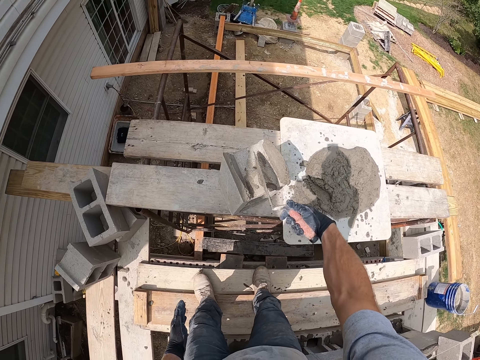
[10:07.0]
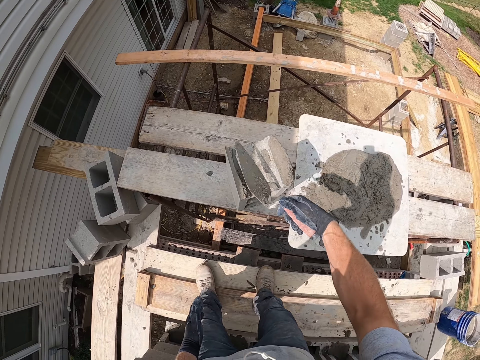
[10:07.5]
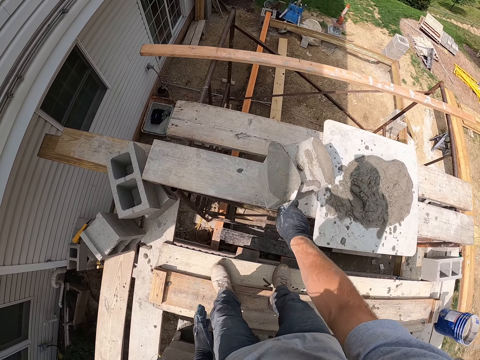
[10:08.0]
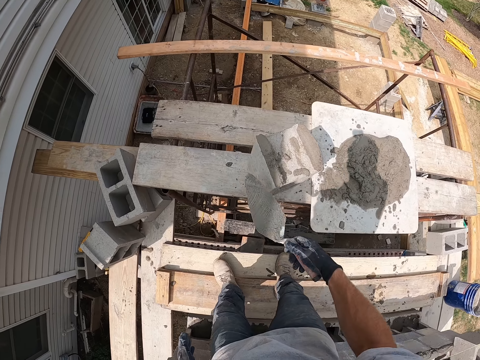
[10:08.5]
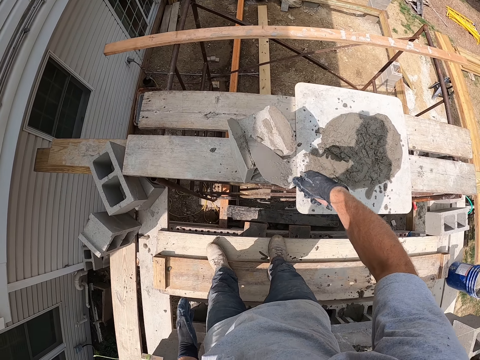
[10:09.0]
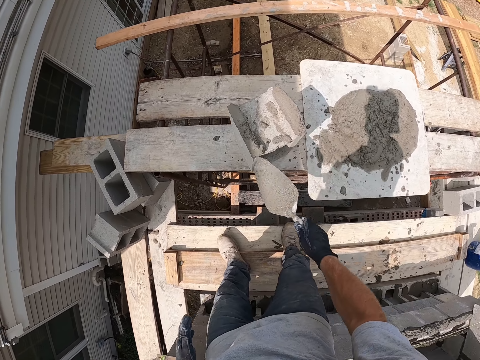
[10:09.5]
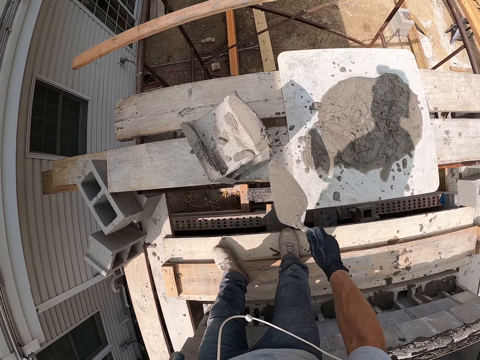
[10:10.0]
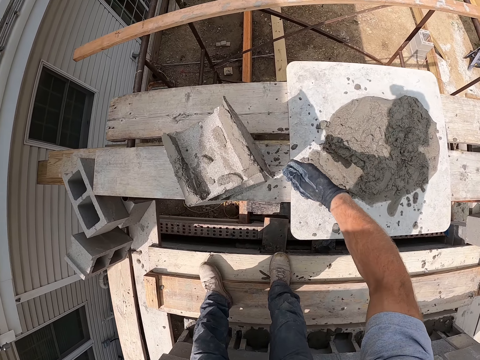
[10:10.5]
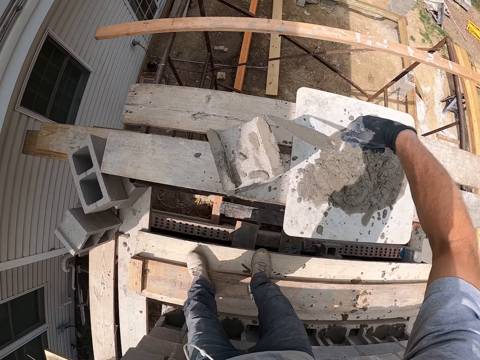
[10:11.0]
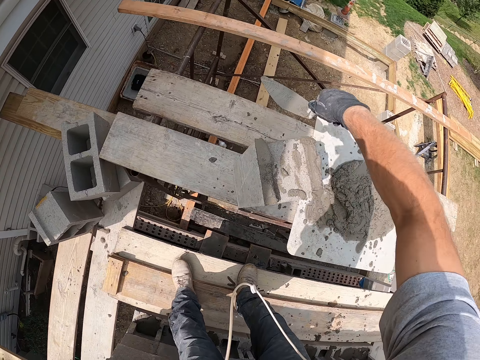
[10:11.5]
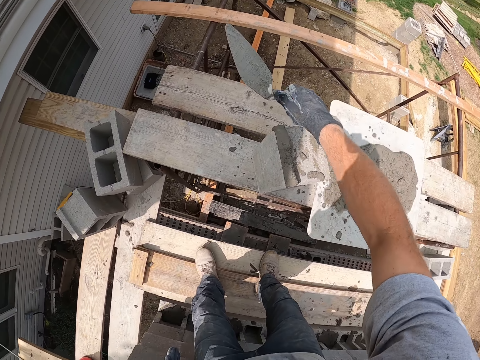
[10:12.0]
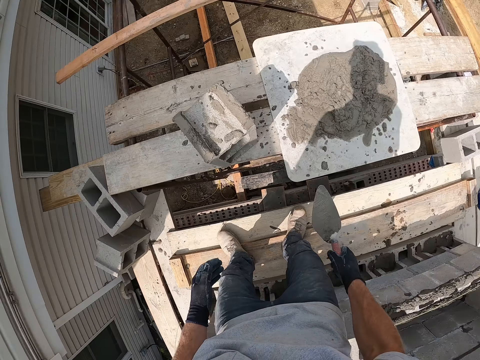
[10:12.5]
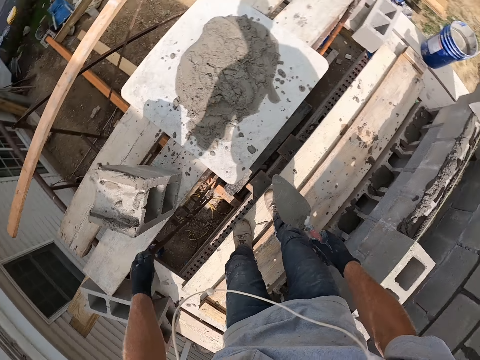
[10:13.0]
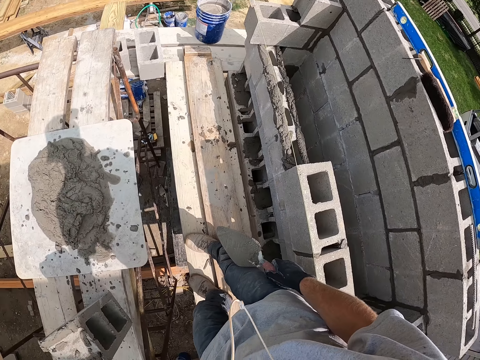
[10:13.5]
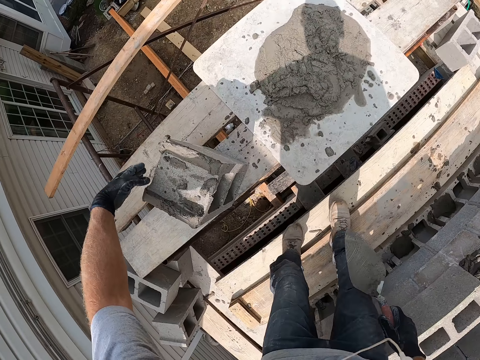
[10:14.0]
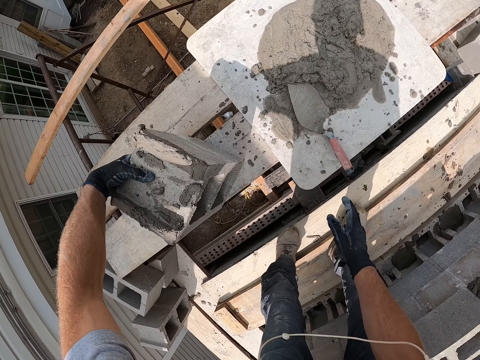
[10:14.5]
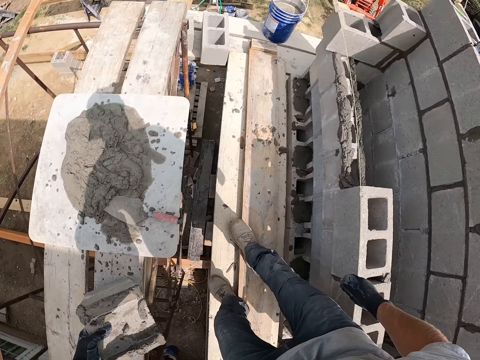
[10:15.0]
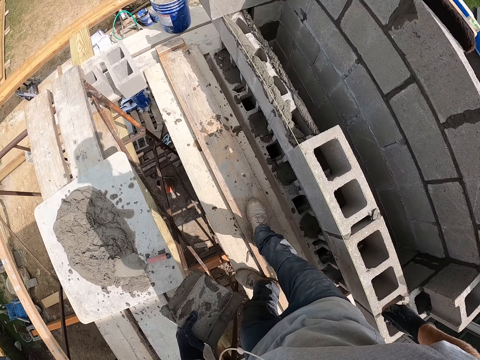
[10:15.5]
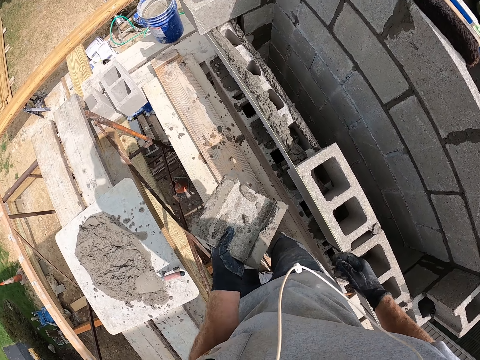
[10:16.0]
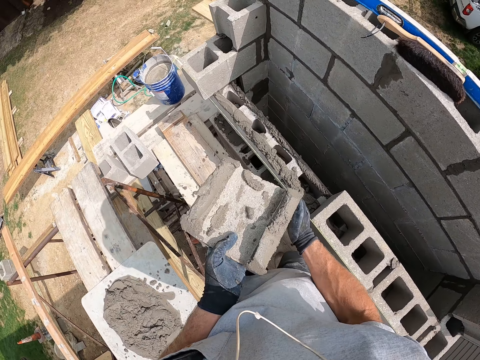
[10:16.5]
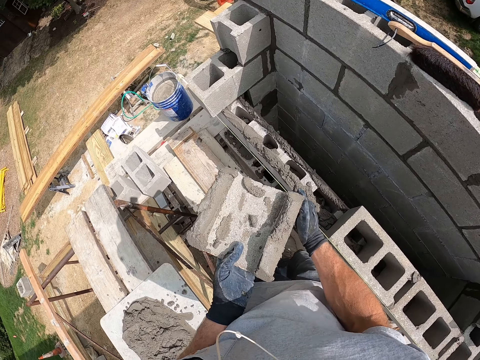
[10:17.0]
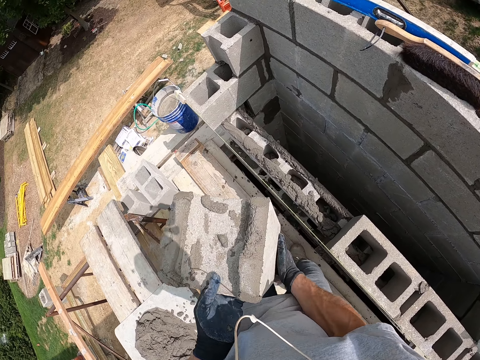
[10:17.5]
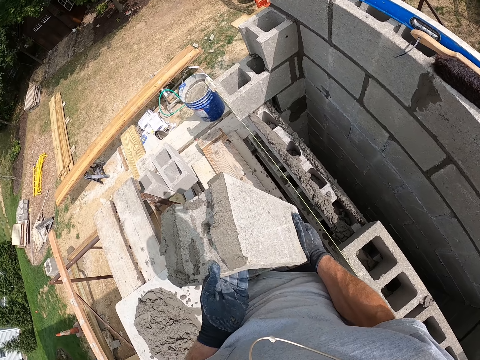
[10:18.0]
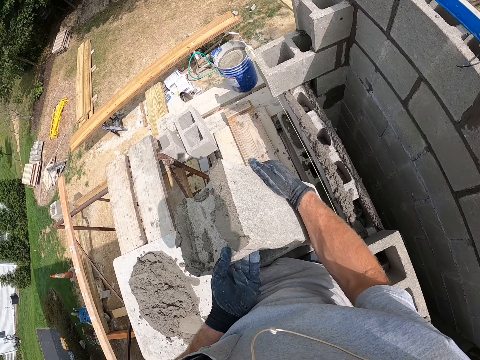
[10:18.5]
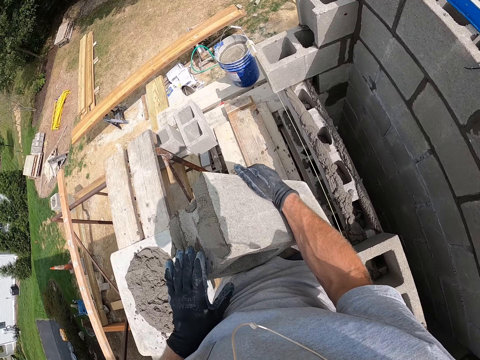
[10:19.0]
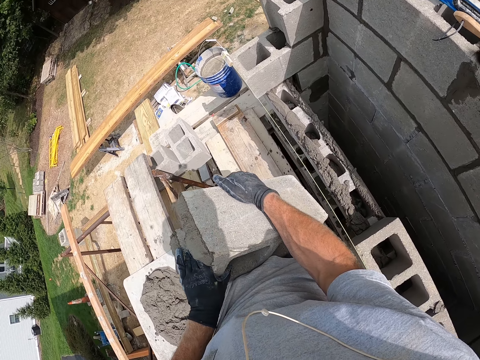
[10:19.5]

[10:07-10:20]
The camera wearer turns a trowel. They smear concrete with the trowel. They look around. They lift a brick or concrete block. They drop the trowel on the cement mortar. They hold the concrete block with hands.

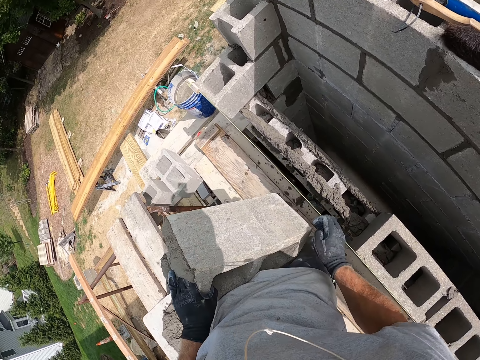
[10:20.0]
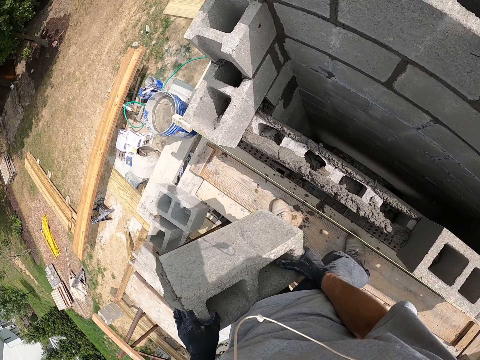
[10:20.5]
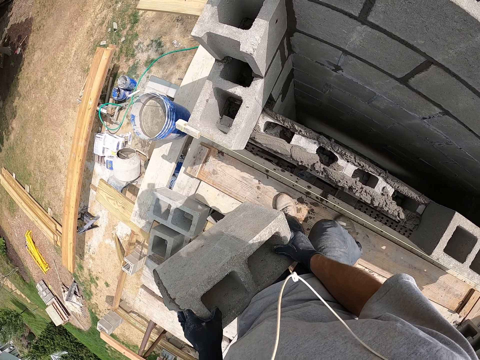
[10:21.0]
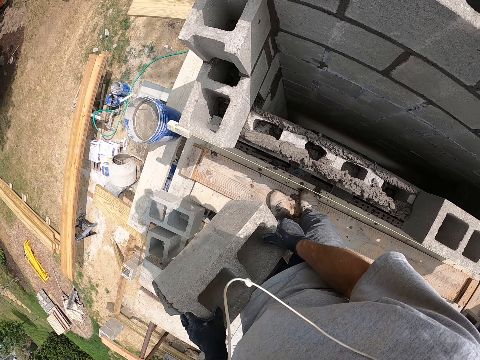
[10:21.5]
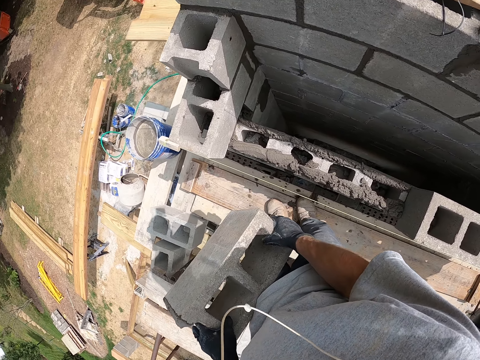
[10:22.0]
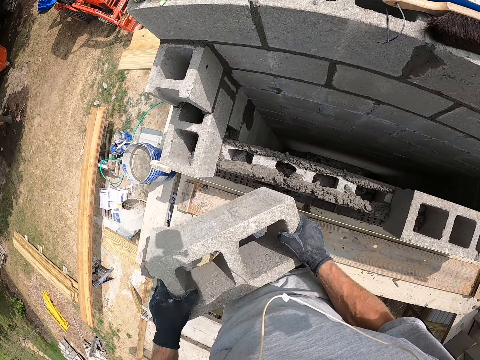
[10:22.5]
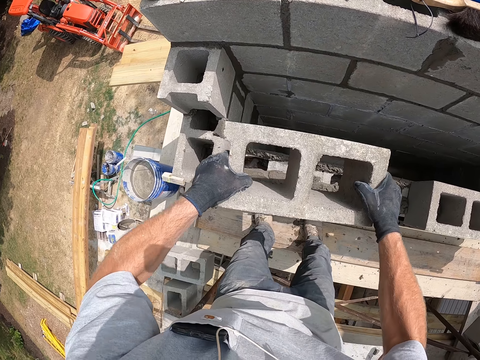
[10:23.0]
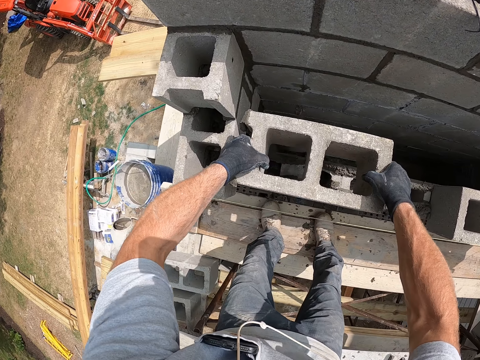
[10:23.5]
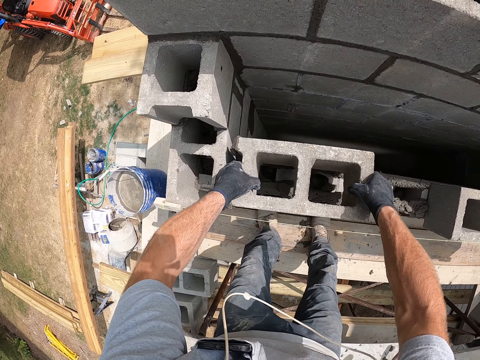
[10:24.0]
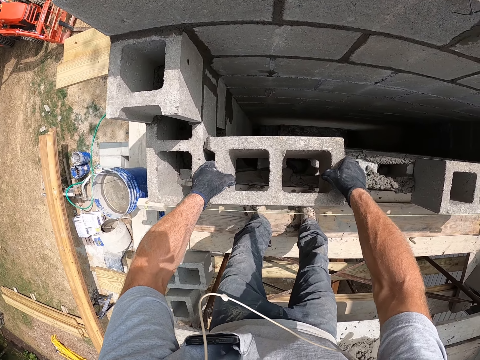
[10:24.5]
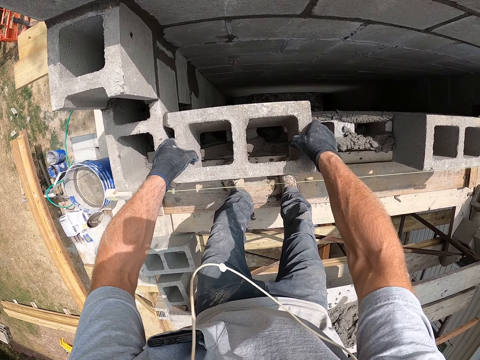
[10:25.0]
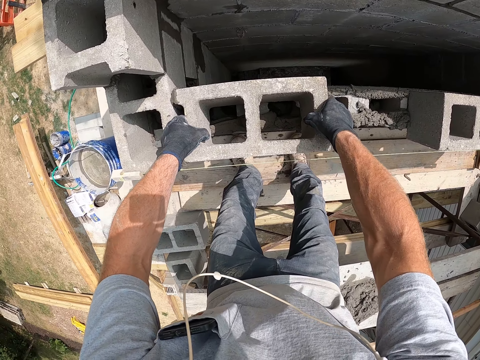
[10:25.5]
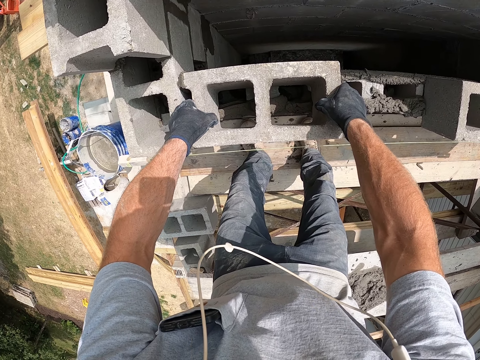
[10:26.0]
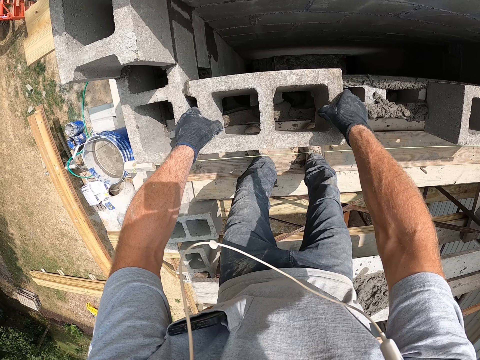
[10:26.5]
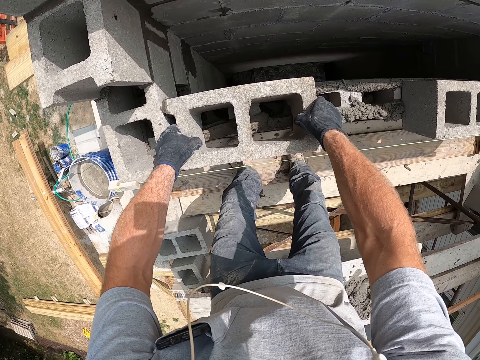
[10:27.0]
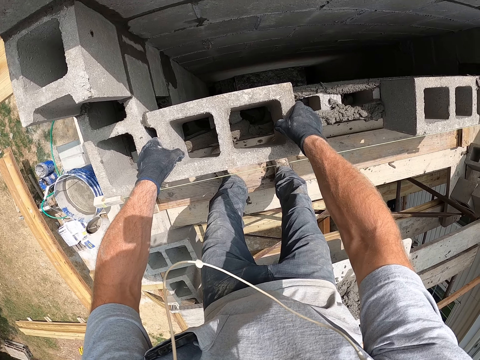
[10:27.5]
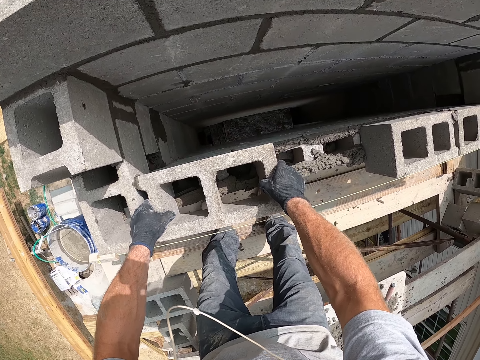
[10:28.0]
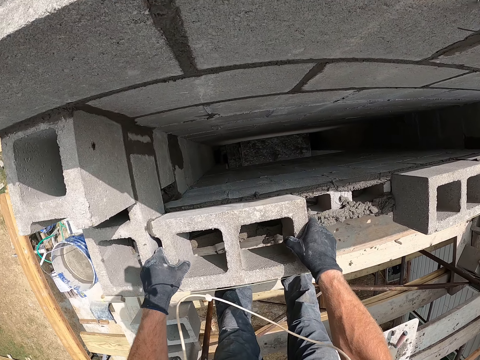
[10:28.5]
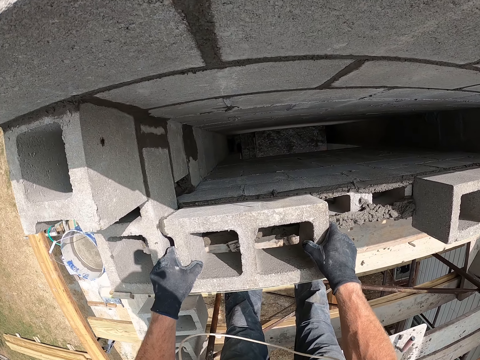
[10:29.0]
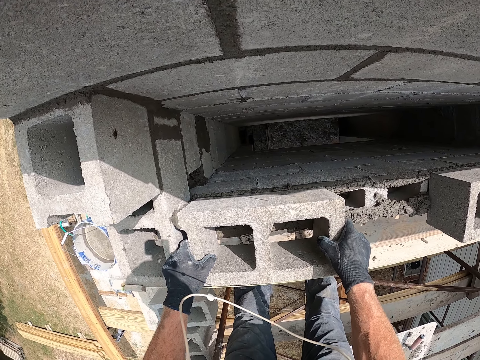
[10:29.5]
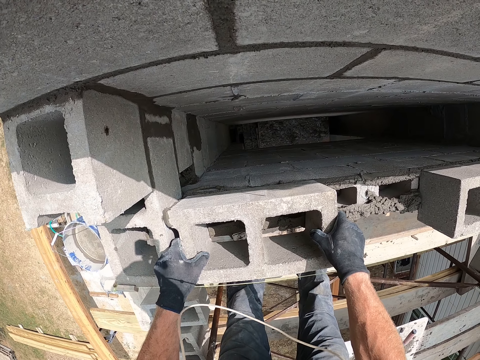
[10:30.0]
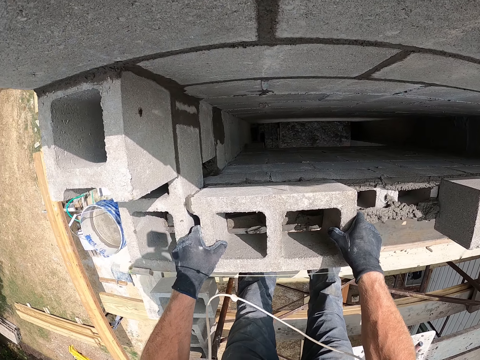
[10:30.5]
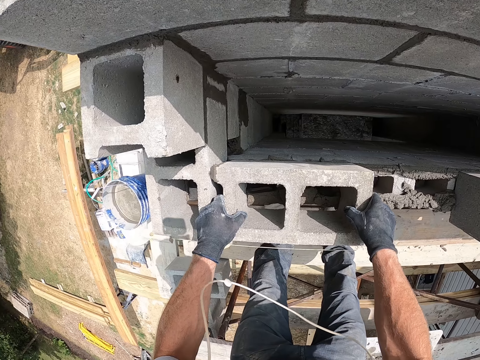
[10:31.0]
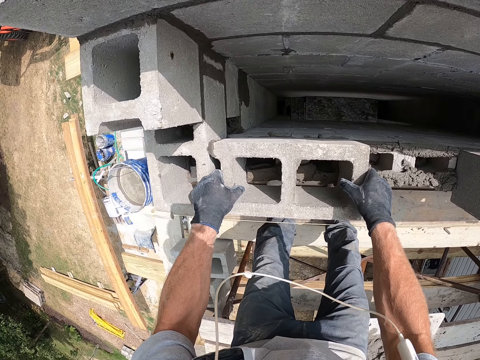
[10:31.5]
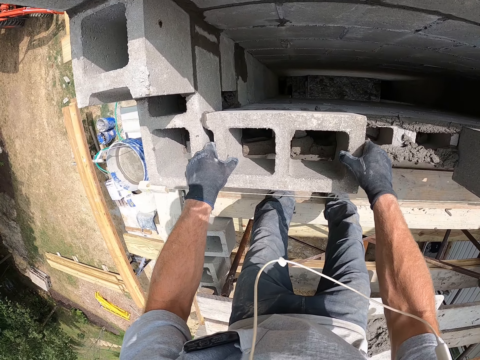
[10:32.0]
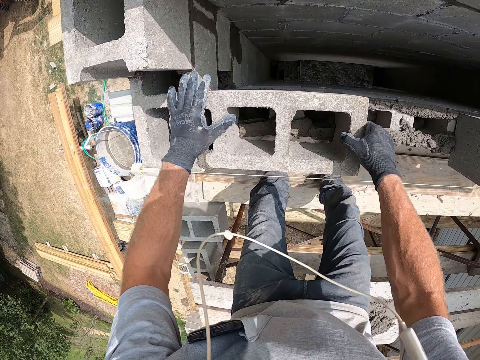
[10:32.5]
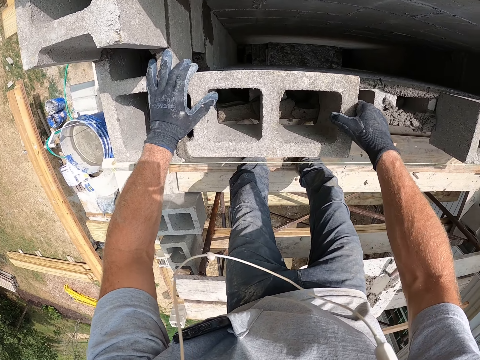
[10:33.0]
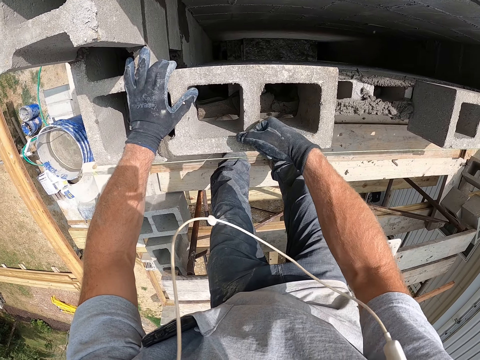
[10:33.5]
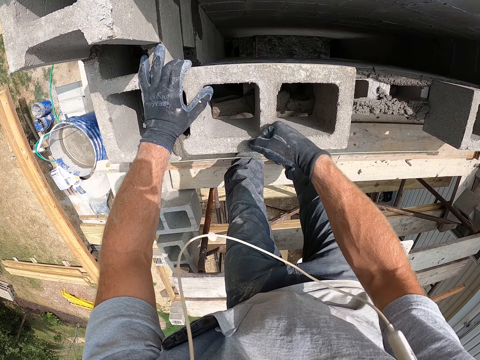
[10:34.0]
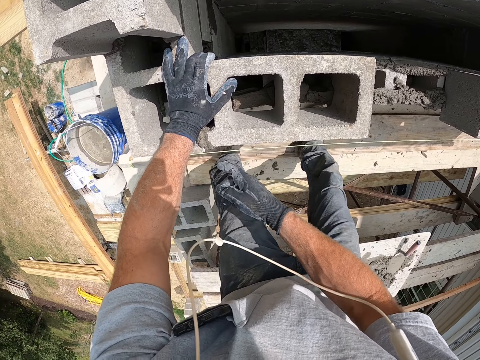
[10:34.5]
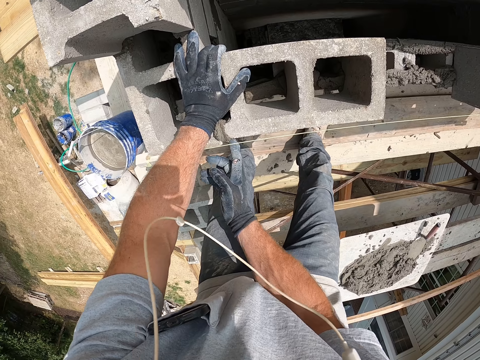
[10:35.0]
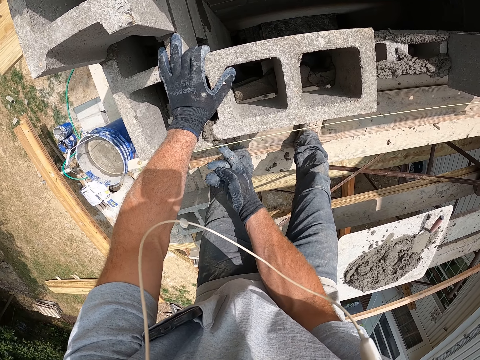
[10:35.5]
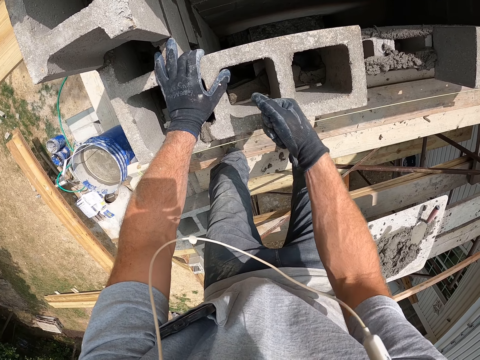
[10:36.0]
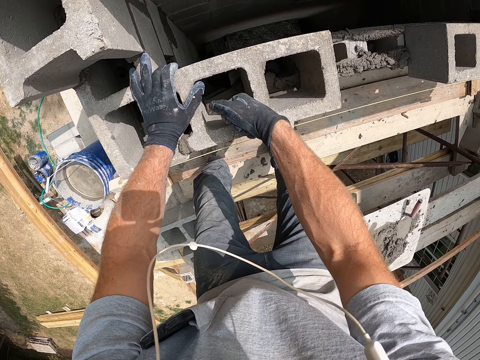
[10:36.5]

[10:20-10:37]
The camera wearer turns a concrete block with hands. They put the brick on the cement mortar with hands. They look at the concrete blocks. They check the alignment of the concrete blocks. They align a concrete block. They adjust the brick with the right hand. They hit the concrete block with a hand. They remove concrete with a finger.
